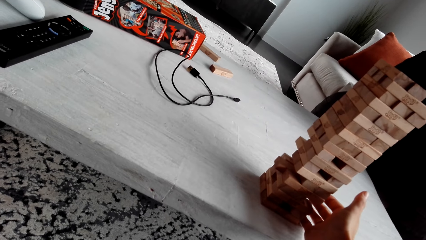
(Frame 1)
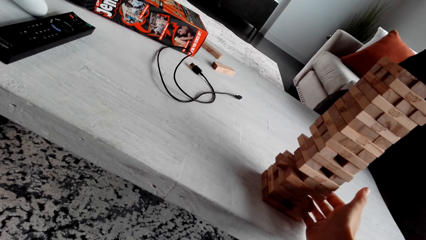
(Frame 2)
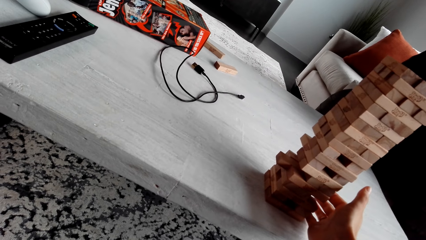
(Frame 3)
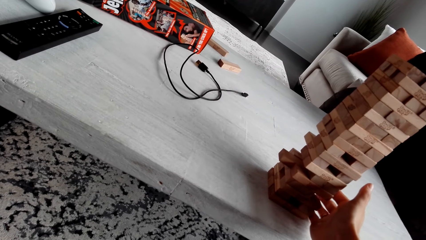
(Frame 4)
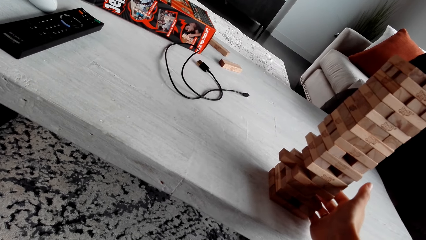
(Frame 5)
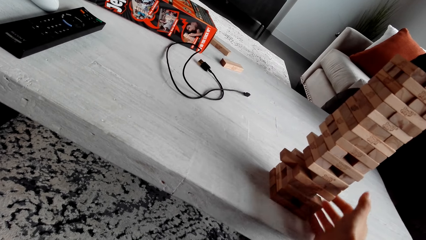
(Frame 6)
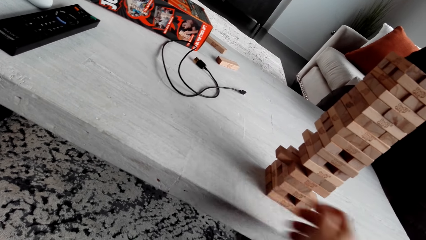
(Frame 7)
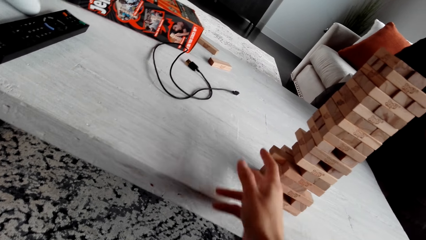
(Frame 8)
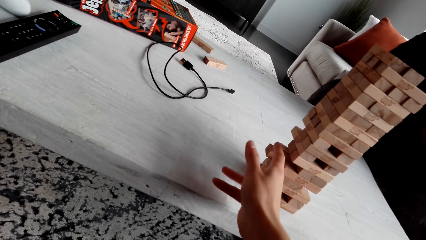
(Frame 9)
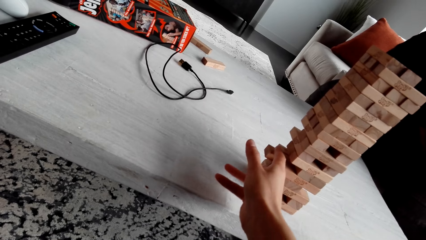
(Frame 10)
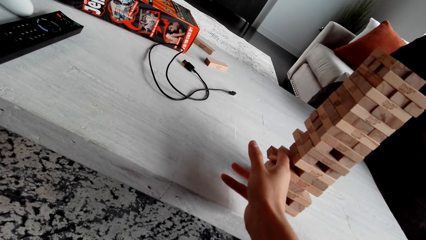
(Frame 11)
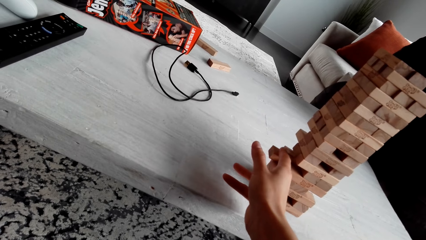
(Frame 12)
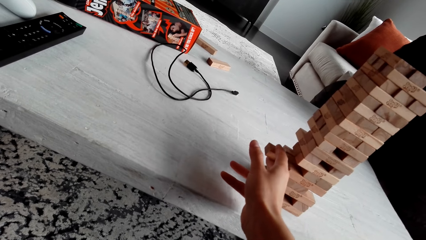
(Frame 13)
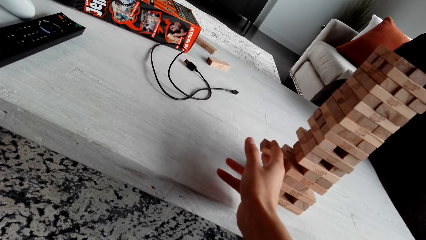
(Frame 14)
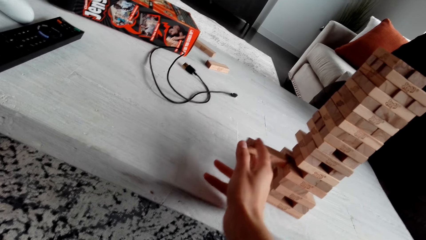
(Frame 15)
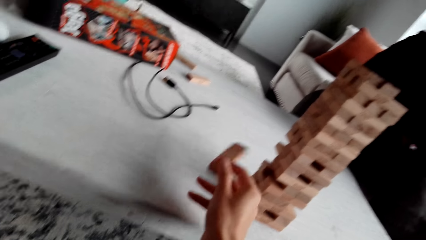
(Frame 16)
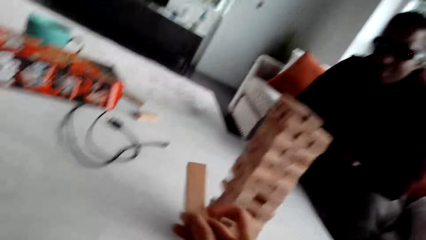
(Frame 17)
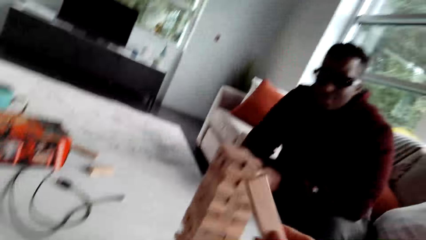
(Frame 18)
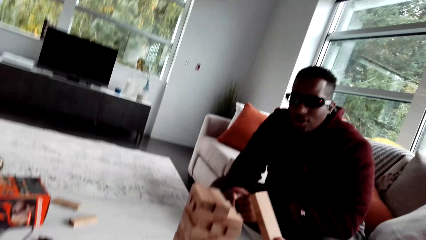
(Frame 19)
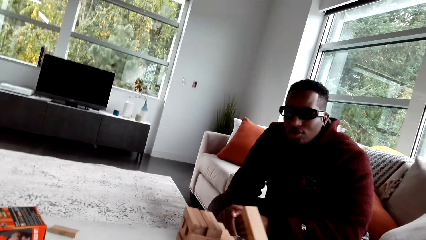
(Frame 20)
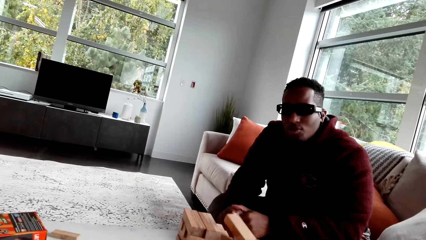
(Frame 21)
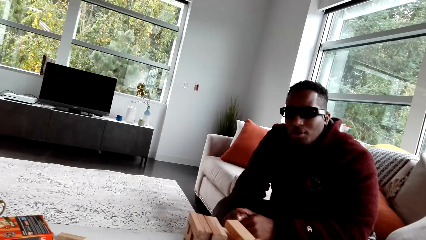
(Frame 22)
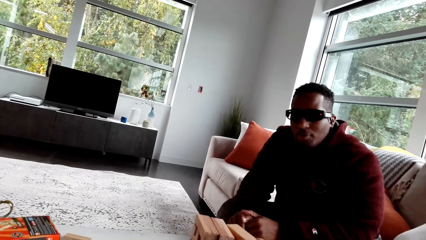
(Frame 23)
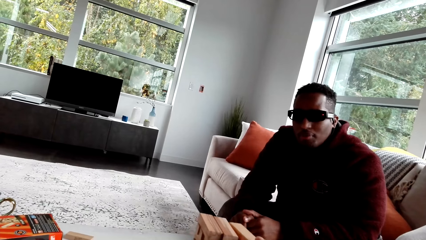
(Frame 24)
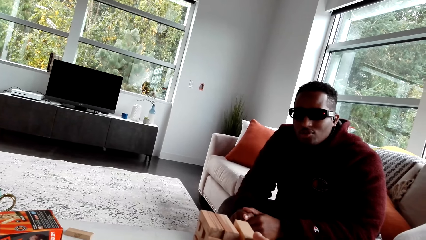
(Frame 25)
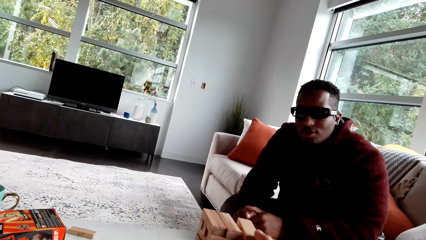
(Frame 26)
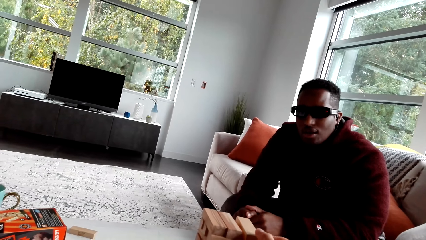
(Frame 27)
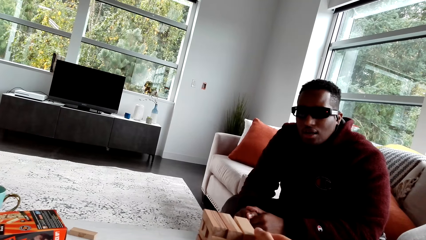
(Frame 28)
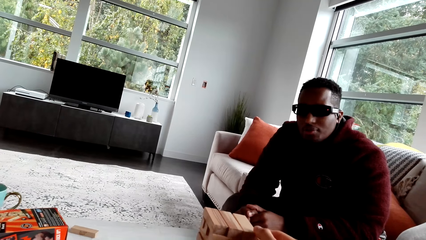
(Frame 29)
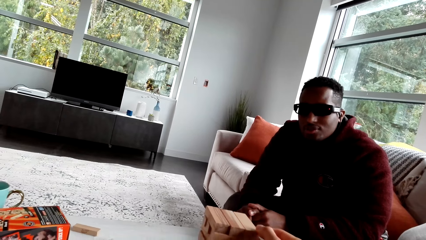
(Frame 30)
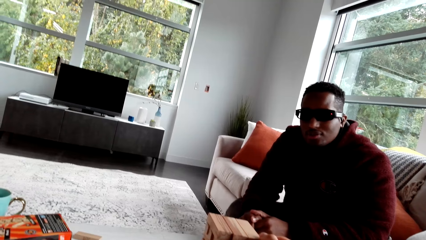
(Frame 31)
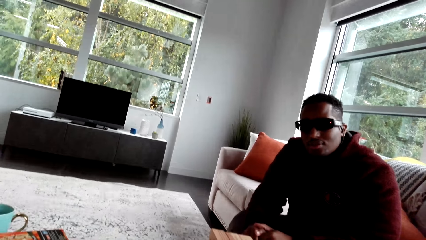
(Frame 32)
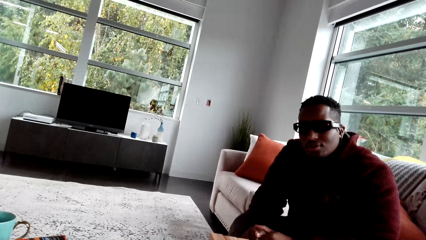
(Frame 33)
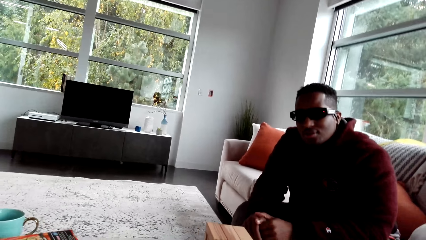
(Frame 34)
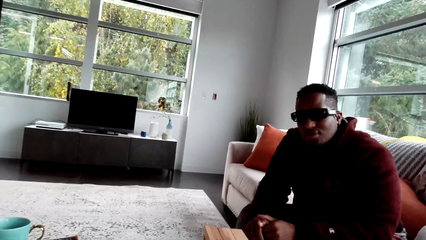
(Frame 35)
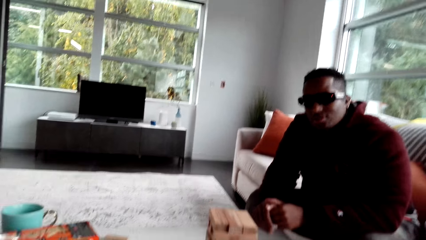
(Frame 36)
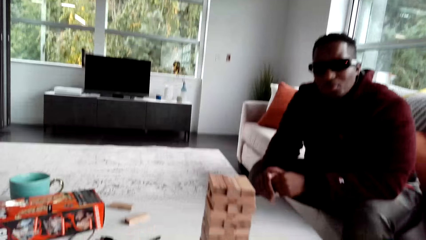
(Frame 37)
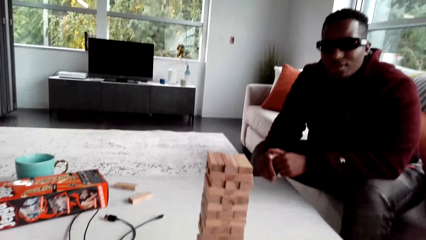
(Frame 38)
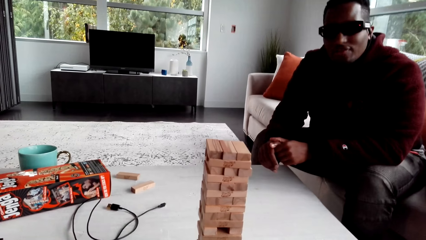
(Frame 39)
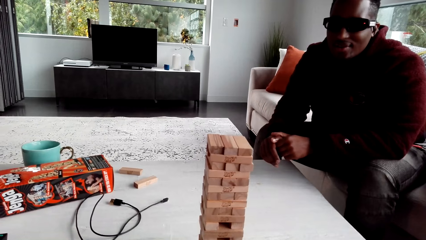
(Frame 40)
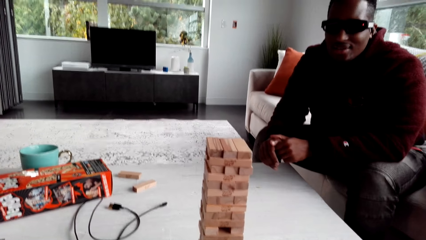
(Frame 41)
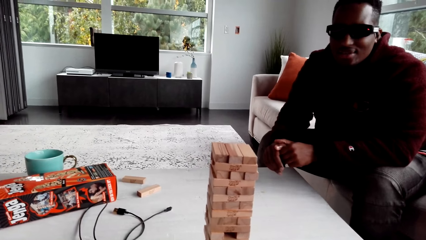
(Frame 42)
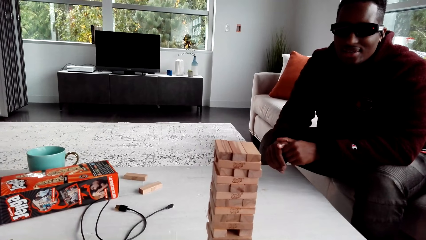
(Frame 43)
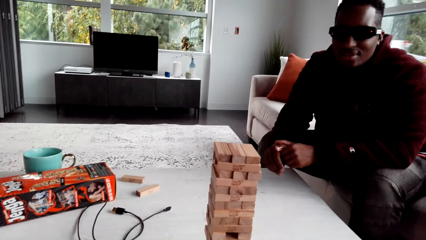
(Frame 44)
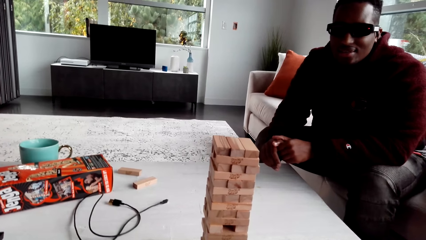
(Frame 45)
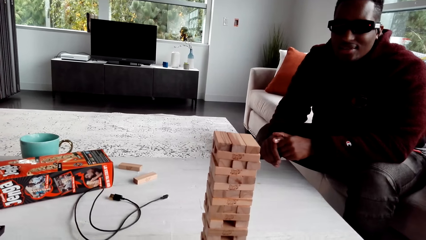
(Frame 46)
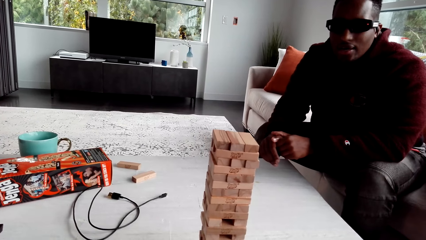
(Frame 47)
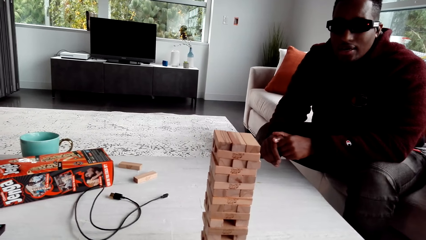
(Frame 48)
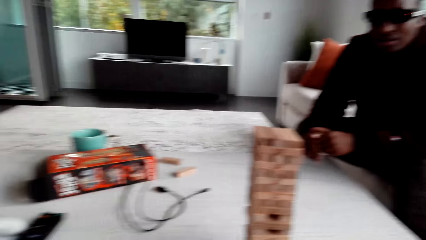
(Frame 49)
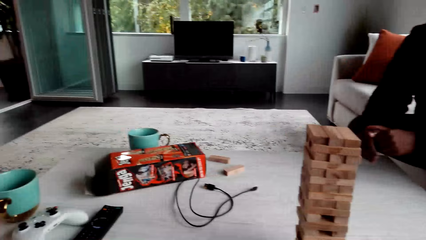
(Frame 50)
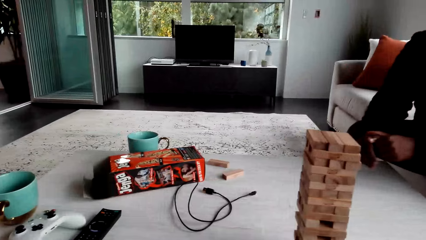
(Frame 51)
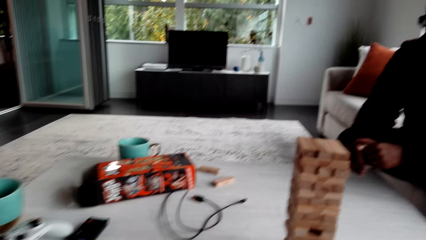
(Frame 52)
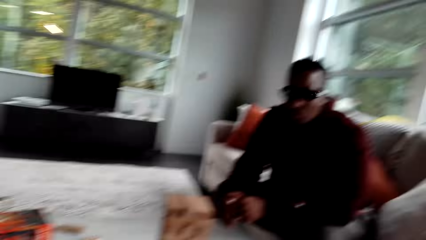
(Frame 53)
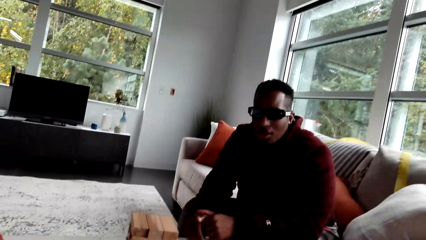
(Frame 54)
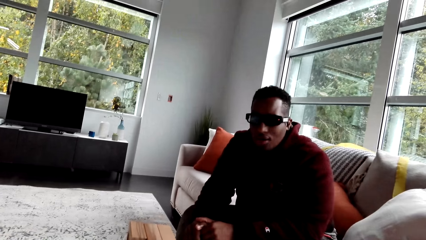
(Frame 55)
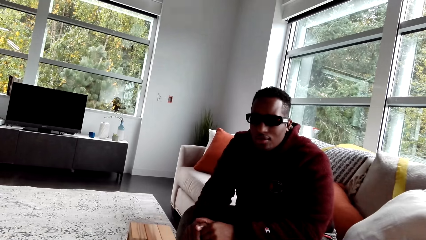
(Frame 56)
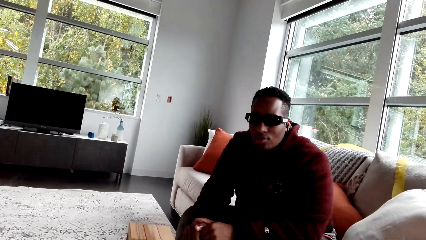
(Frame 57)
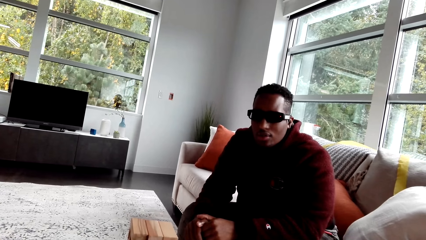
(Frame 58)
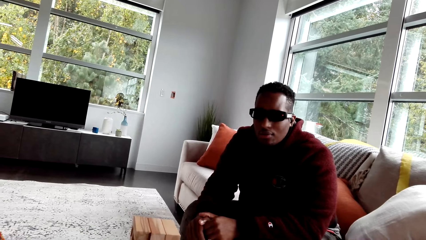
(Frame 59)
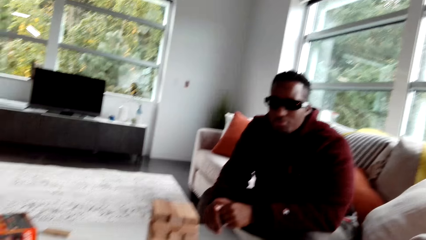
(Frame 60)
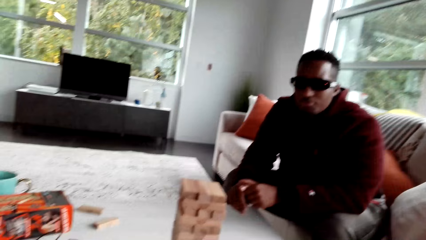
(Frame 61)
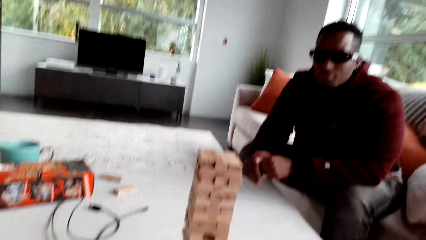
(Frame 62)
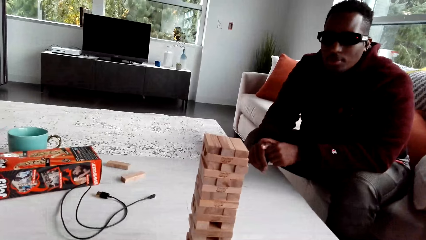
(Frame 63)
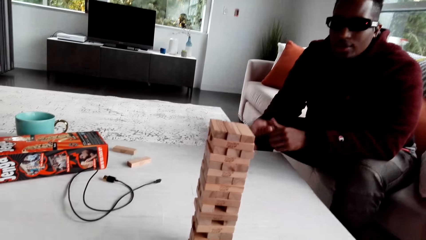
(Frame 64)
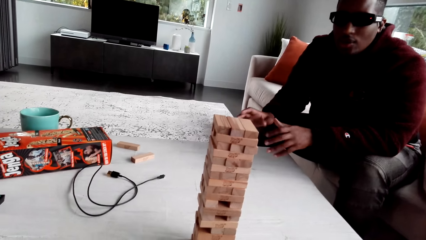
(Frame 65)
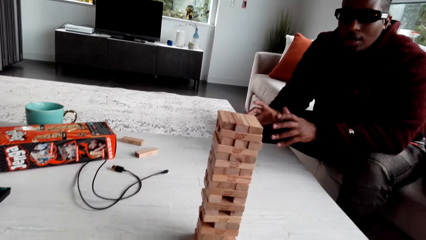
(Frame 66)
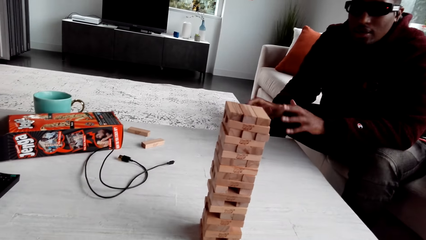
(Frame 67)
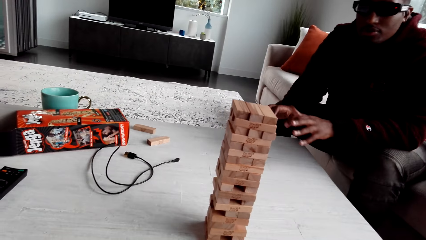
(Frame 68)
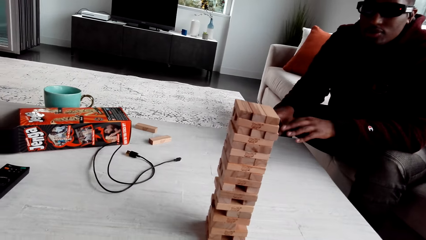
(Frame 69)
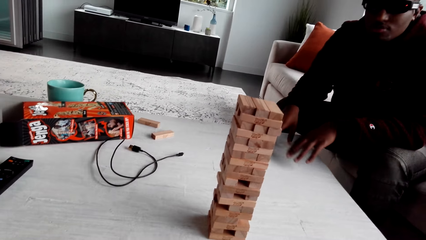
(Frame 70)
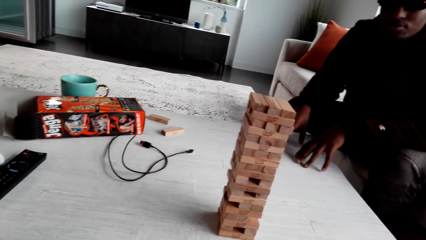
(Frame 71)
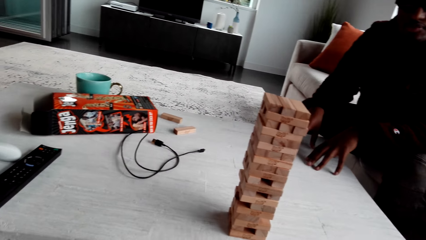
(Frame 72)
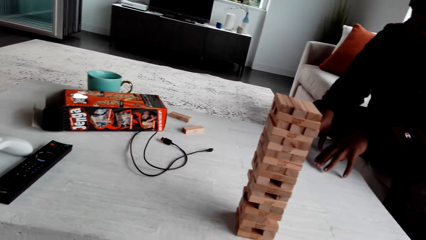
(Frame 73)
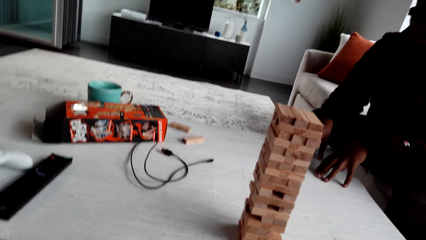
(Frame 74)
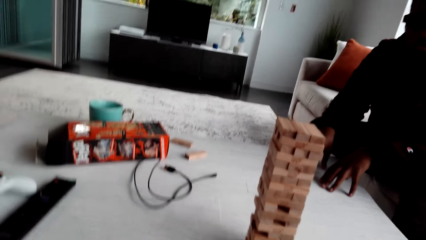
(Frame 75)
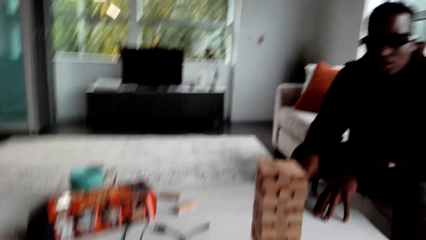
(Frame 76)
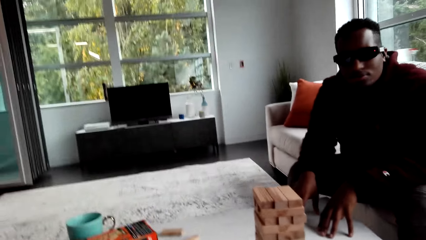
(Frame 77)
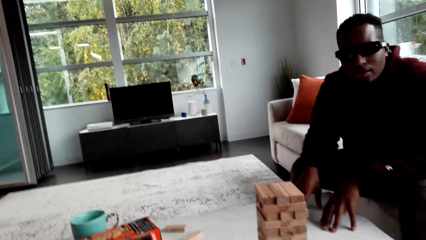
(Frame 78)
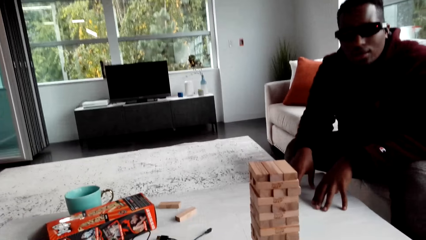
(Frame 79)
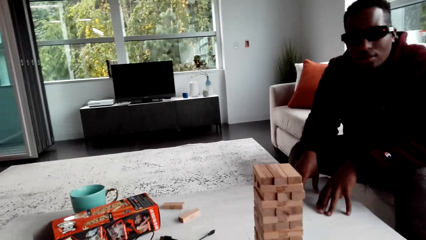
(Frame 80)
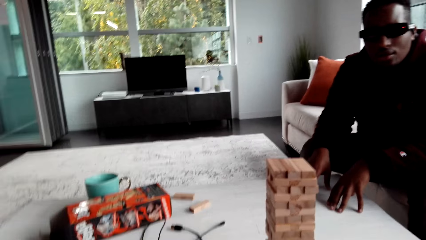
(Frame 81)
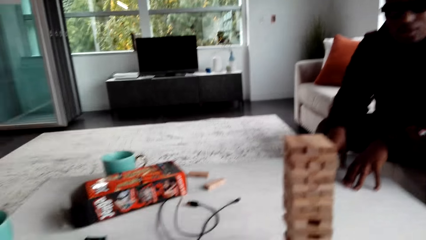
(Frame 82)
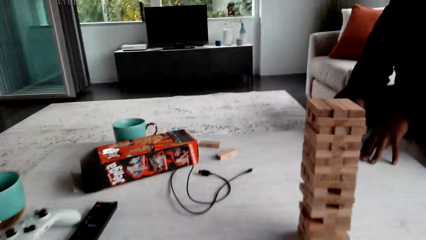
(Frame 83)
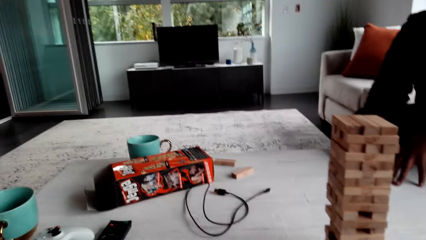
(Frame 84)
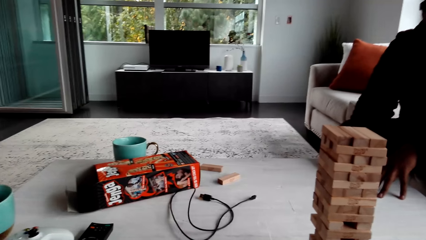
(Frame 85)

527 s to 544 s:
The camera wearer removes a jenga block. They dialogue with a man. They play a jenga game. They dialogue with the man. They look around. The man dialogues with the camera wearer. The man dialogues with the camera wearer again.
